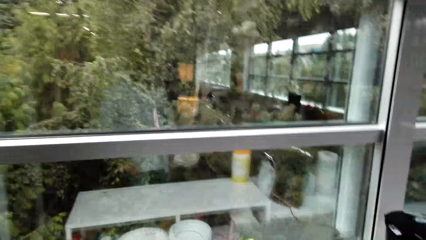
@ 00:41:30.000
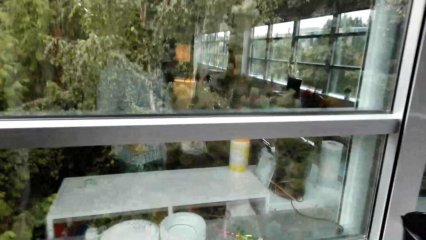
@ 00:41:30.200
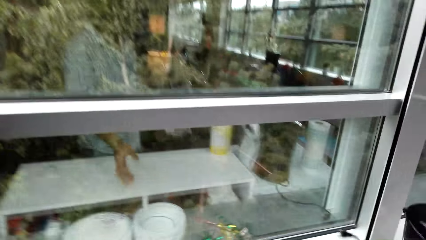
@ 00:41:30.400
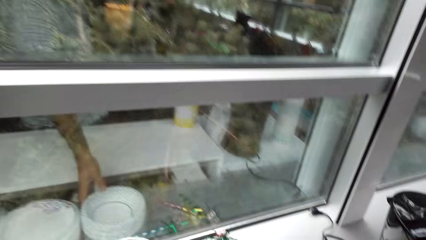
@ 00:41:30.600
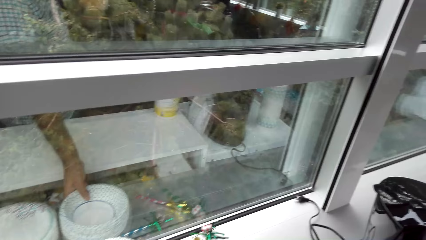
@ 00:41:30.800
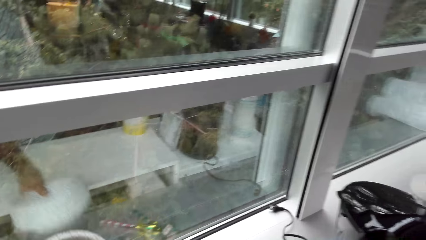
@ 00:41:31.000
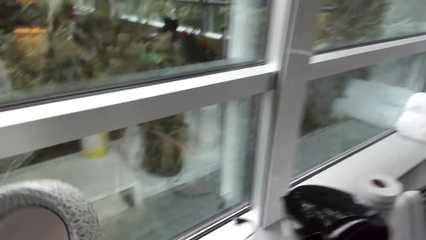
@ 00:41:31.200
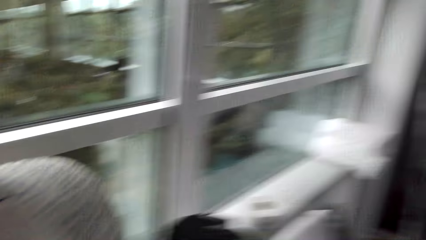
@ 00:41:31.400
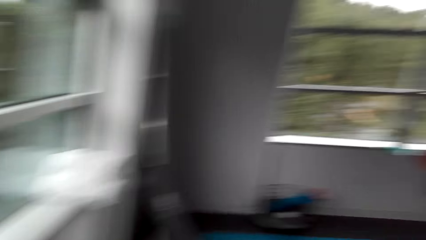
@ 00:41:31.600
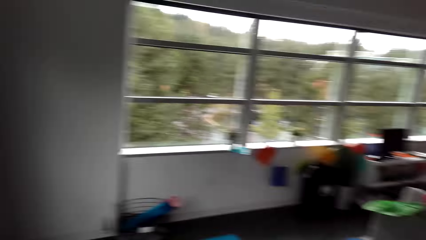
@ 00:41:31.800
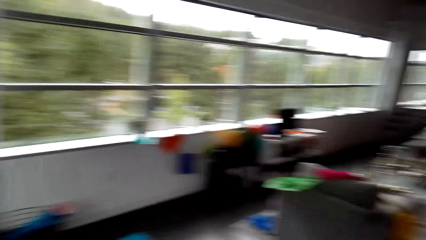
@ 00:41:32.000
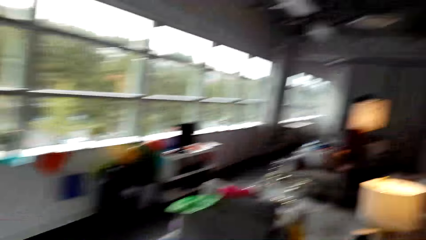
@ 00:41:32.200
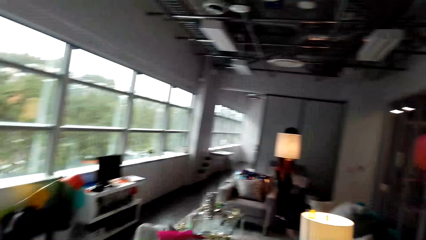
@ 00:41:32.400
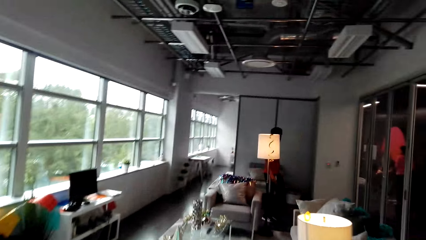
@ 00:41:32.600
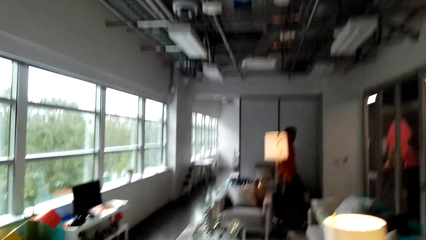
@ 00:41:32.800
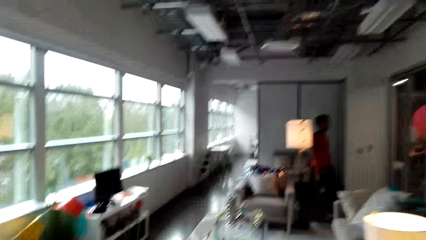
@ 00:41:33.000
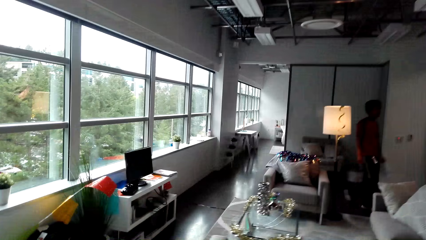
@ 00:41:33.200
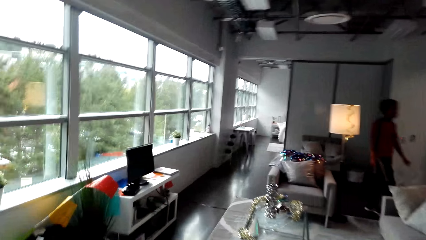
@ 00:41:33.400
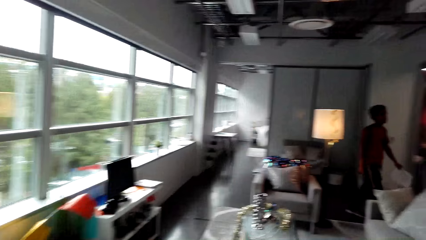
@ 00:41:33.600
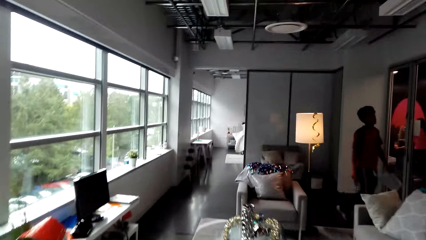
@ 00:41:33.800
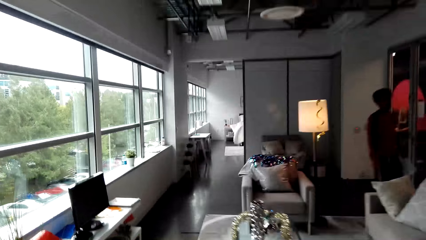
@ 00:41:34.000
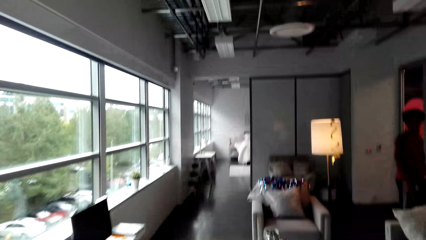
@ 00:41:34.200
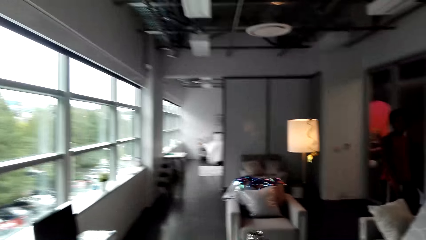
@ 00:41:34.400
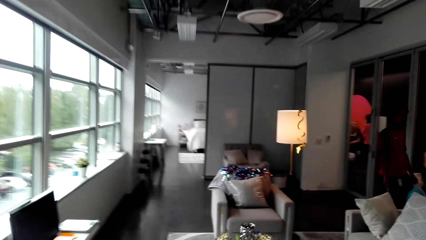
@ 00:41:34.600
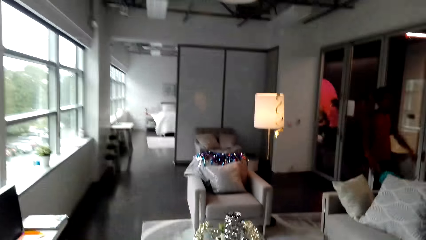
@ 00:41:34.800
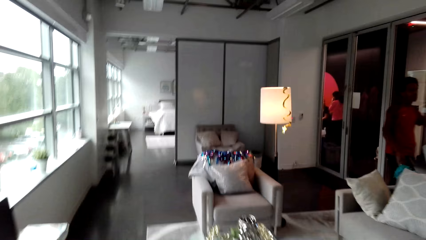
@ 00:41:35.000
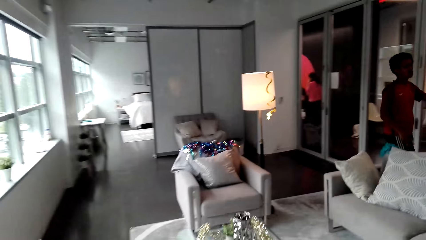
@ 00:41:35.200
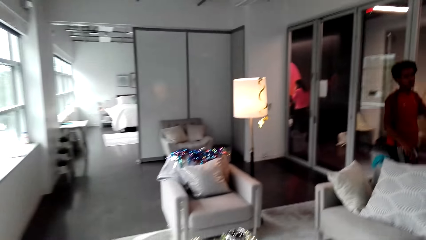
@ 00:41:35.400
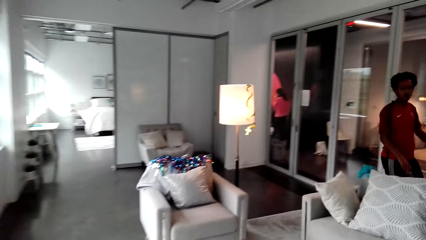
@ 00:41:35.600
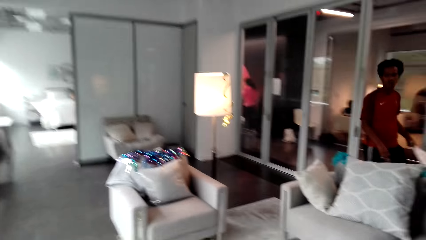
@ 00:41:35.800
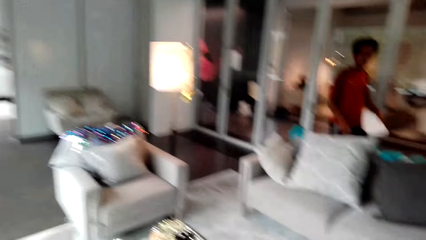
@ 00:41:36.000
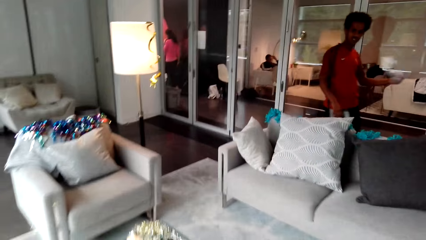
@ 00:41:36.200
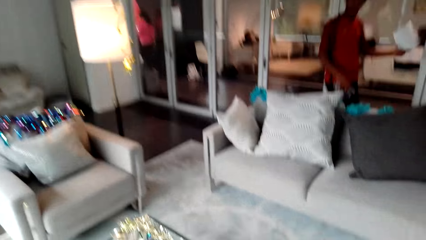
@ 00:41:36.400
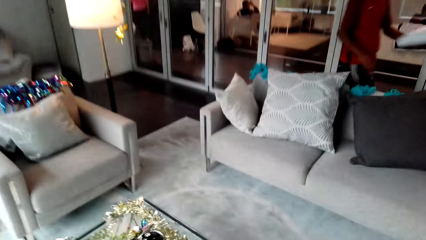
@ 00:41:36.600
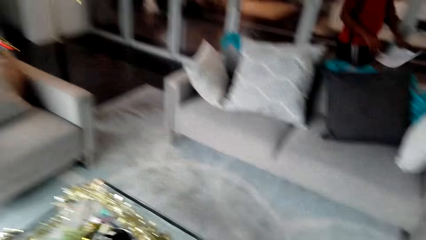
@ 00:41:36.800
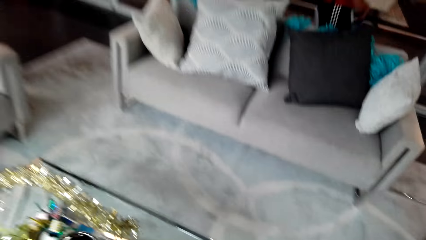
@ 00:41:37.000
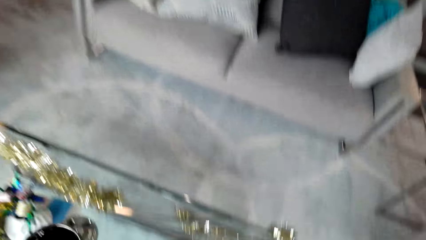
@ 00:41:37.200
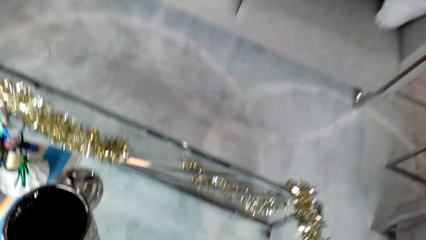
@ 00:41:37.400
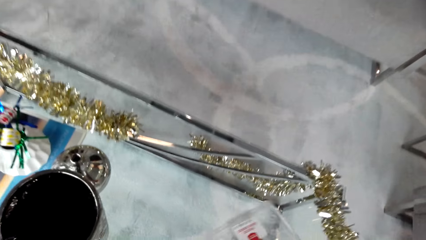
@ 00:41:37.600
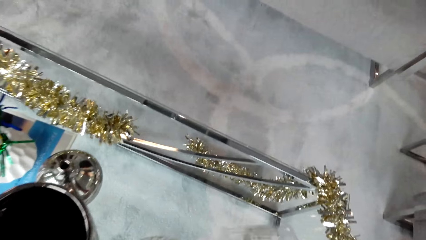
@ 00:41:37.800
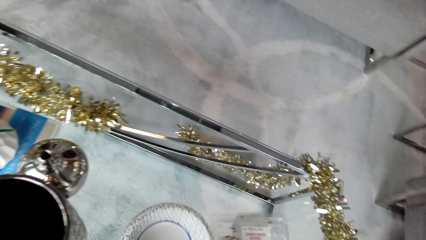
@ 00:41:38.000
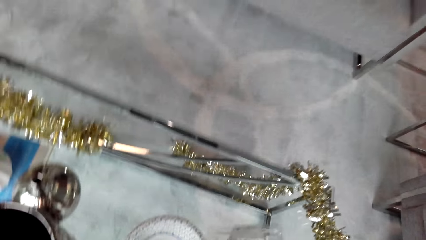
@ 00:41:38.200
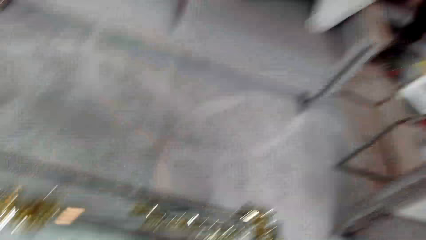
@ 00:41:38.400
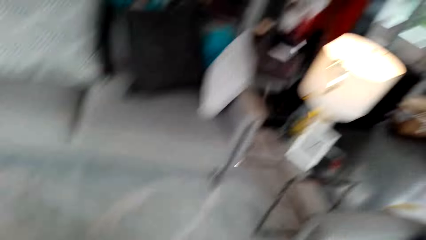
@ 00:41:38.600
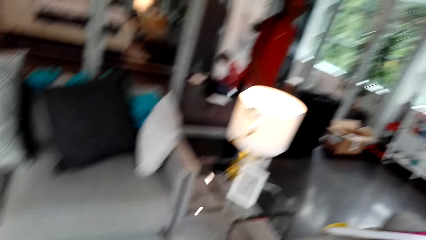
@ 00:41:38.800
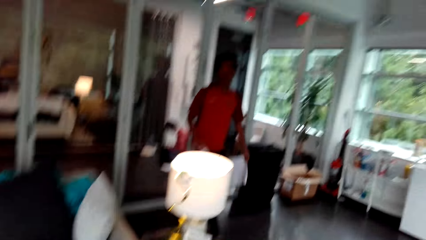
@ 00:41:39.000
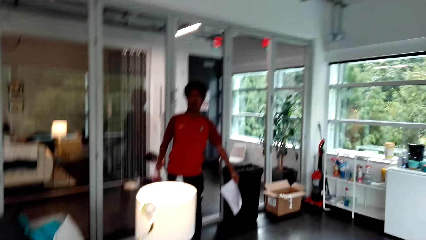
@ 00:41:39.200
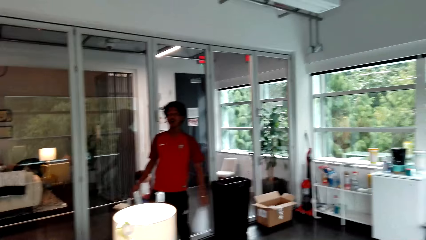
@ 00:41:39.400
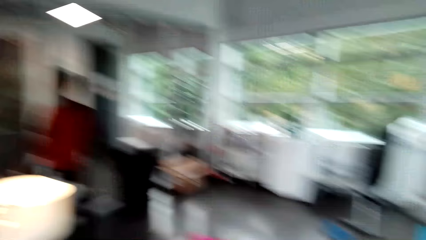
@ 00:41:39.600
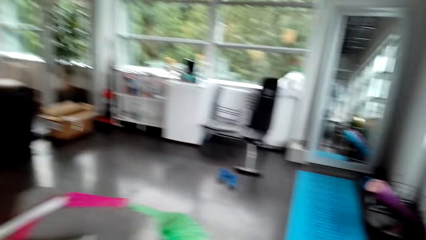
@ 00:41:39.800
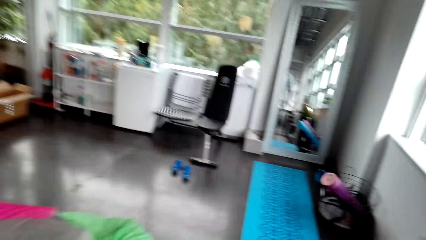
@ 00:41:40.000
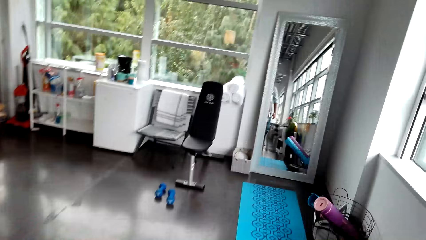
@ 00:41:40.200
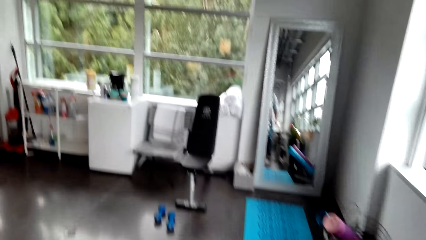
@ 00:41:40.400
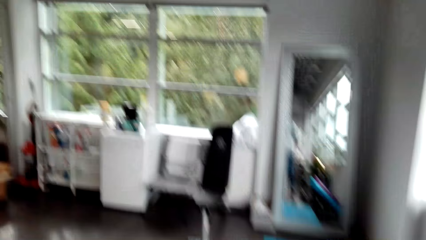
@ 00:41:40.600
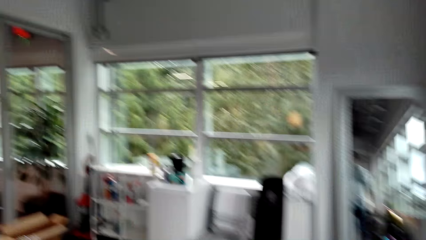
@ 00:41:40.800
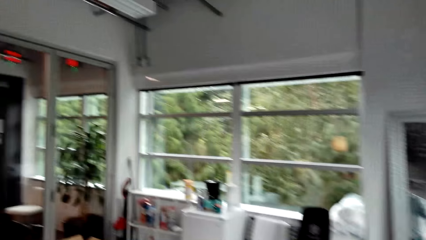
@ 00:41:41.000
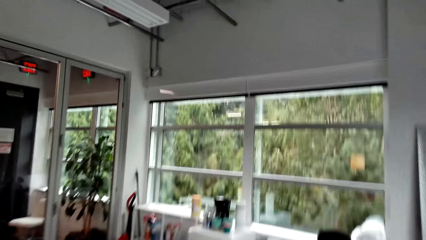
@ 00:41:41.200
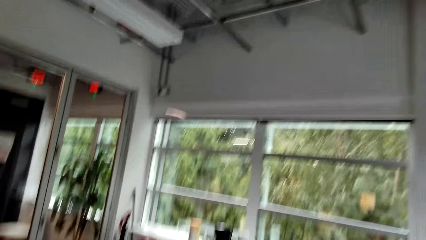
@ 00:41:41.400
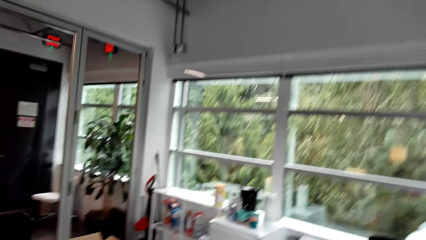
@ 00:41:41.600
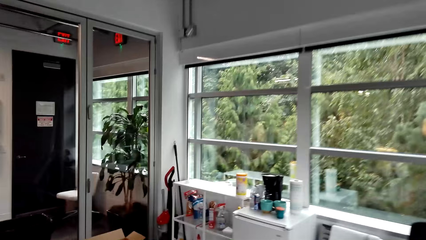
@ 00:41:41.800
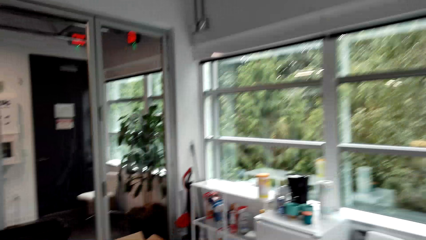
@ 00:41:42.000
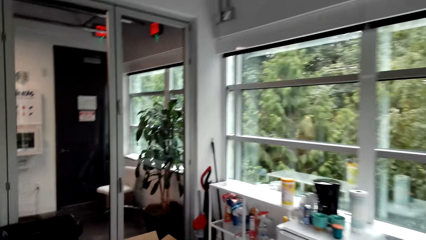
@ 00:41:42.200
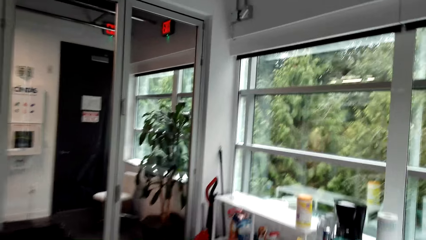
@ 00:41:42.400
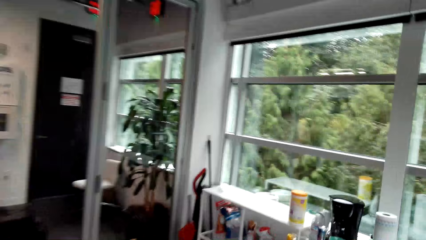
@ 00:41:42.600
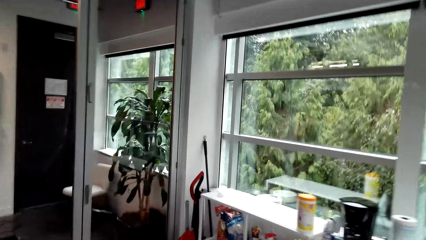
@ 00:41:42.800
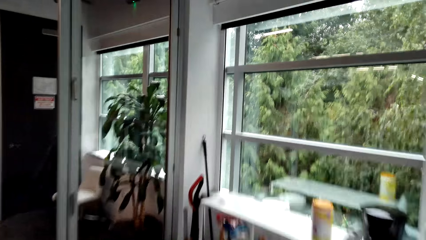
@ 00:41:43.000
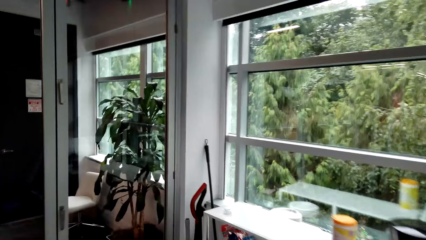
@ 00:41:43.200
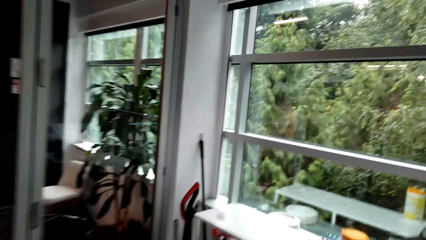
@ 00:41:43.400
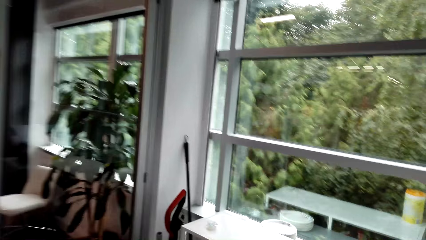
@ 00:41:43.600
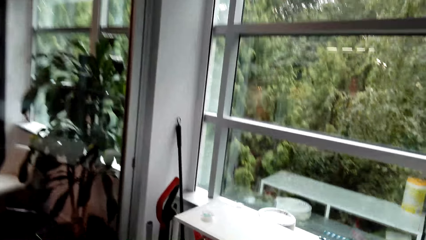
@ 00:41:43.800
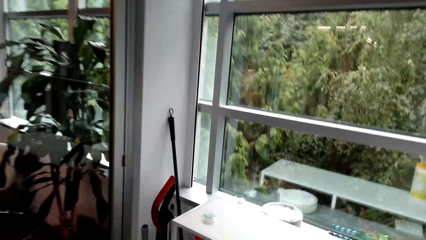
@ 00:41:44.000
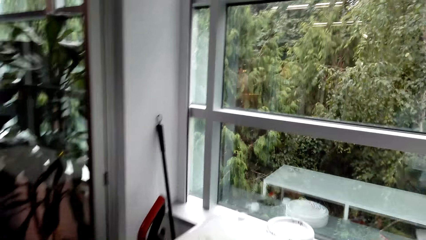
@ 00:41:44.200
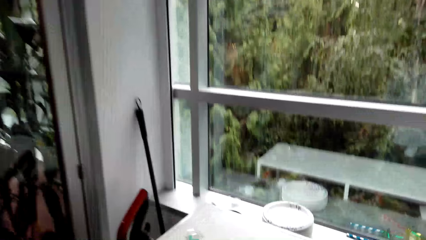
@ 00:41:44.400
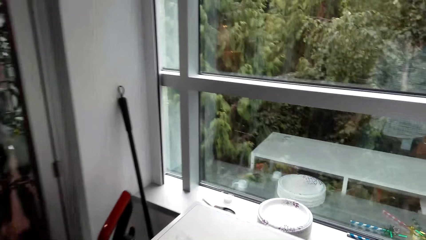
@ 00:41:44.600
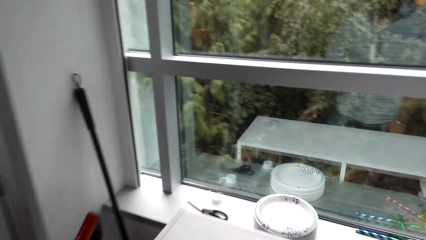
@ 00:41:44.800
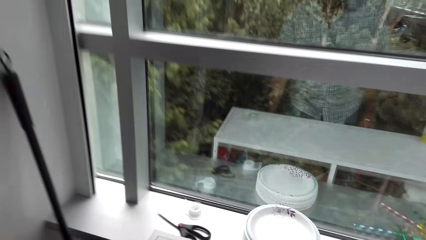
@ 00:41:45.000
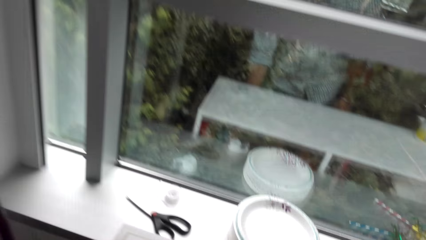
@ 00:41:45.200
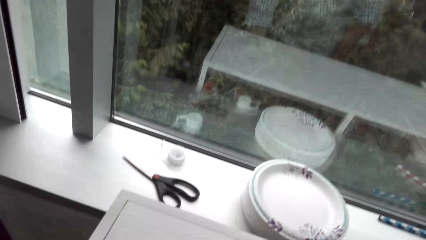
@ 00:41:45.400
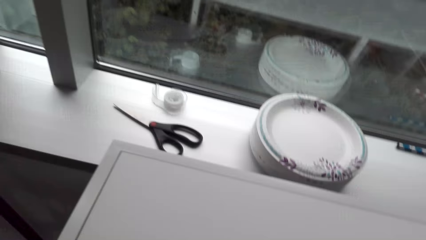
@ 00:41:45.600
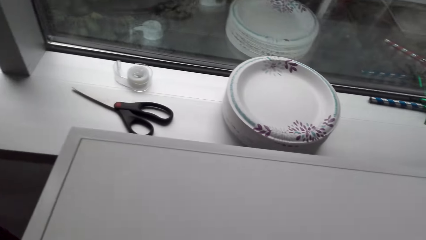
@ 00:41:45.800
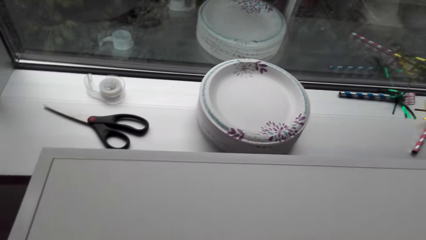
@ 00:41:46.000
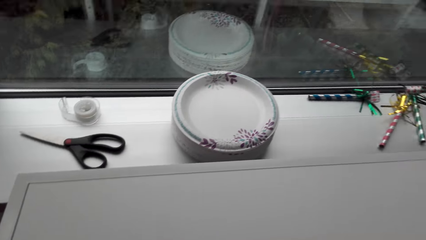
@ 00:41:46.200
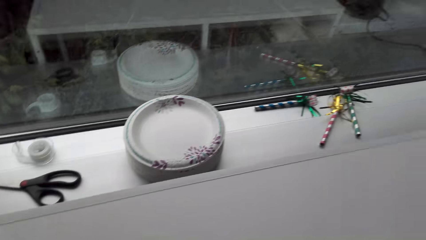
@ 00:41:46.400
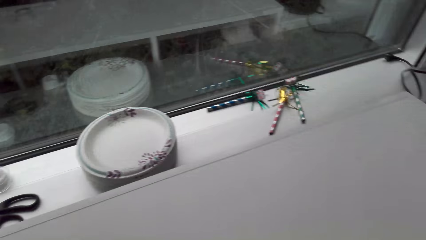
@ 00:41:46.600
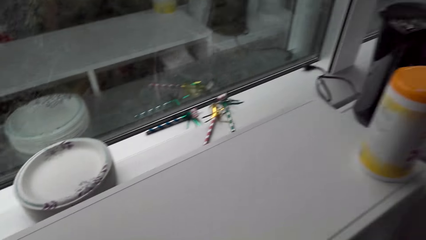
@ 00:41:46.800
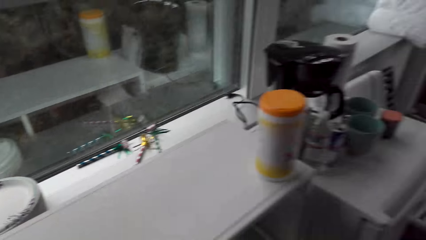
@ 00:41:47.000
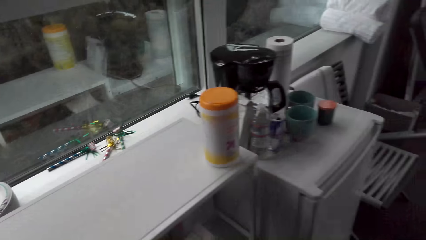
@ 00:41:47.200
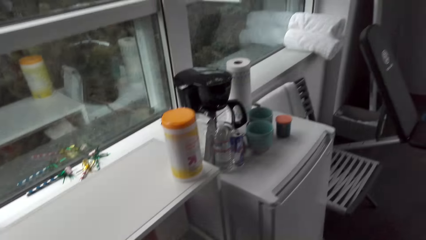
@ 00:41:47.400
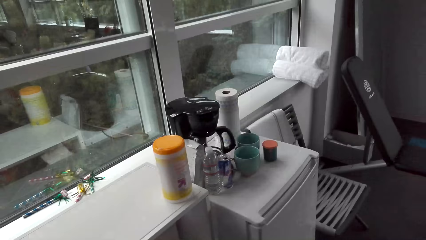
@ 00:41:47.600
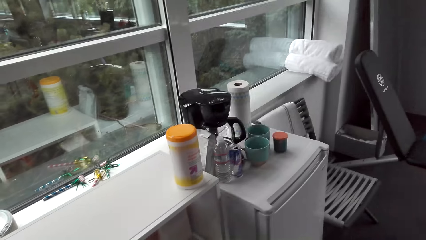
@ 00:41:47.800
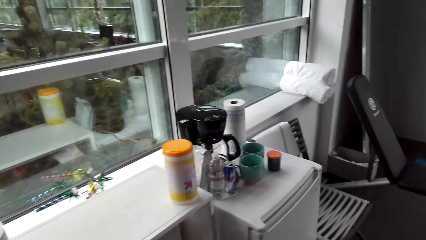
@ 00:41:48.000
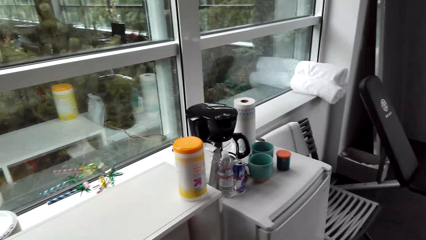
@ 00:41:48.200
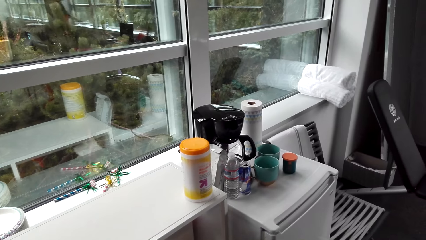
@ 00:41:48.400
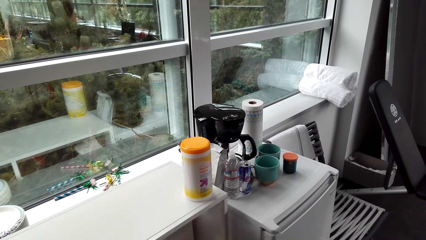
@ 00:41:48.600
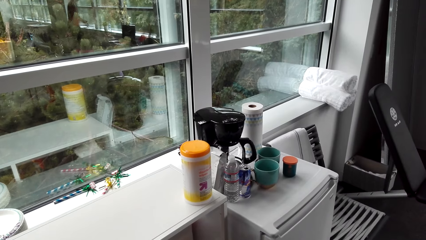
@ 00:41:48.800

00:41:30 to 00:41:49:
The camera wearer picks the plates on the countertop. They carry the pack and plates to the table in the room. A man walks inside the room. The camera wearer drops the pack and plates on the table. The man converses with the camera wearer on his way in the room. The camera wearer walks back to the countertop. They pick a paper pack on the countertop.
